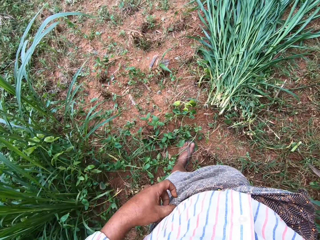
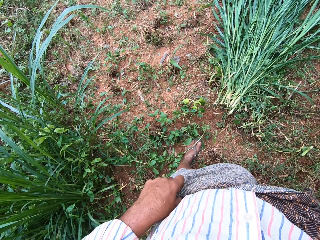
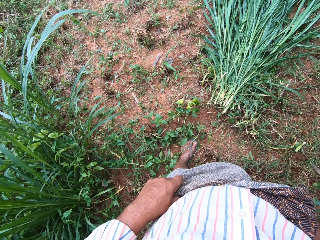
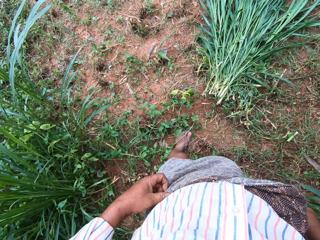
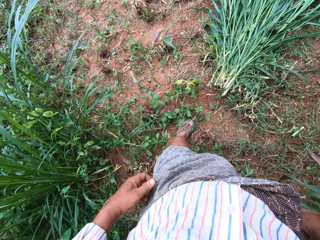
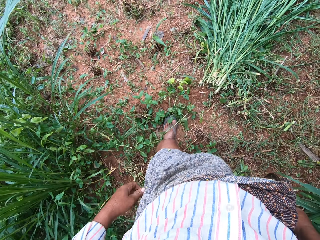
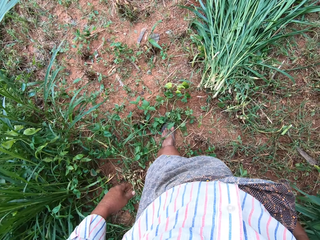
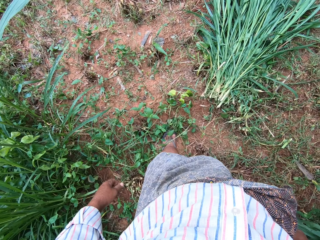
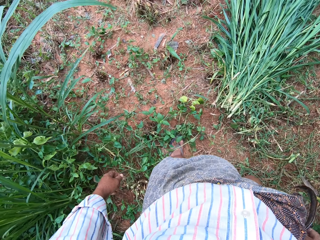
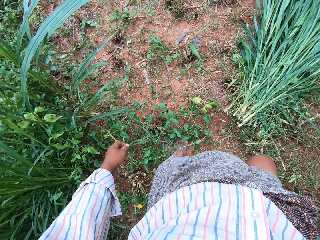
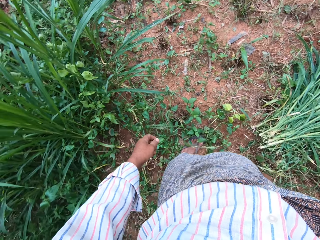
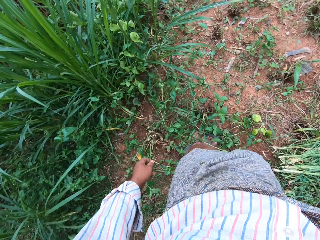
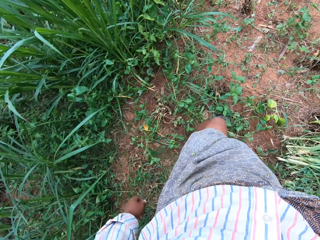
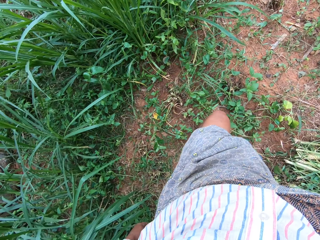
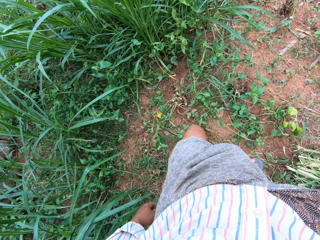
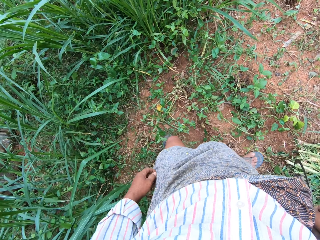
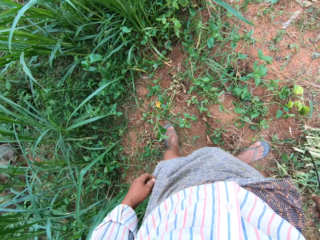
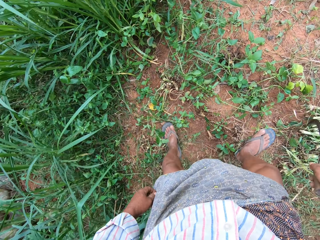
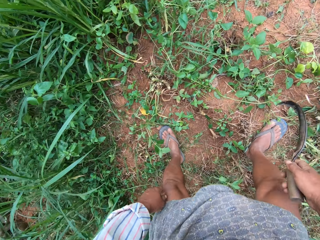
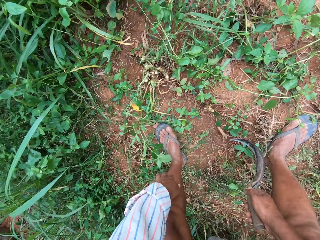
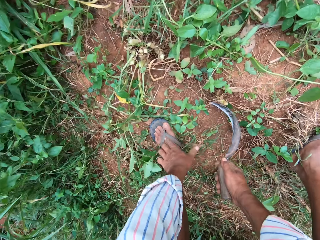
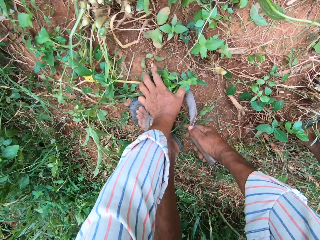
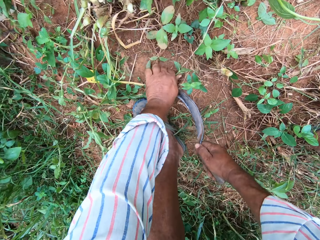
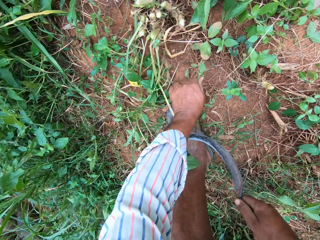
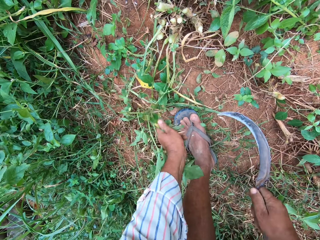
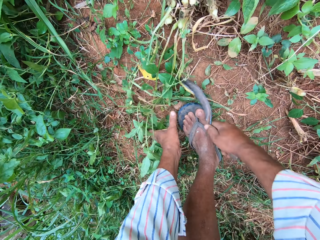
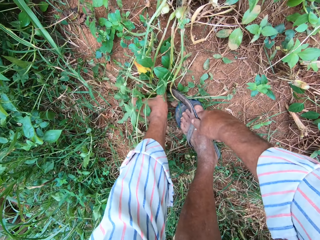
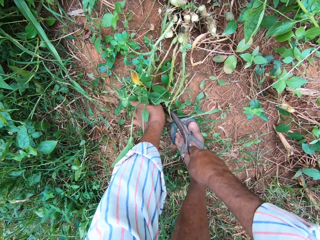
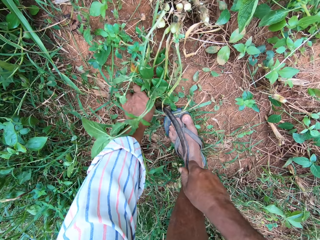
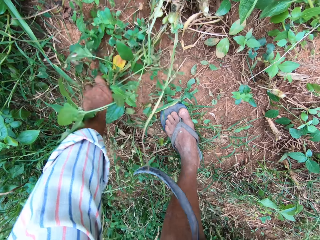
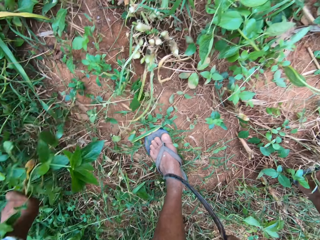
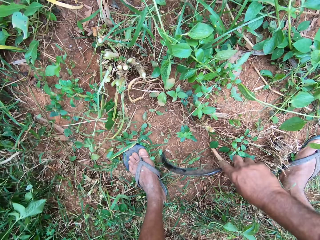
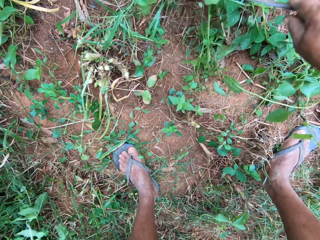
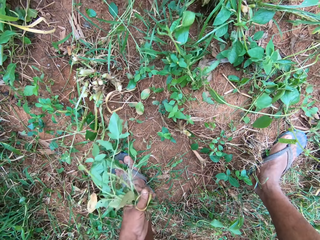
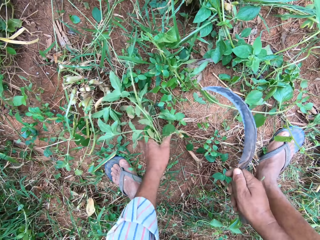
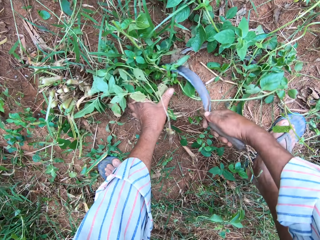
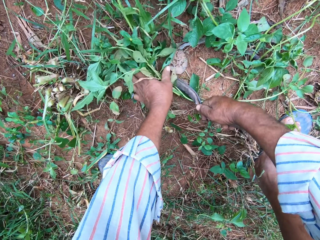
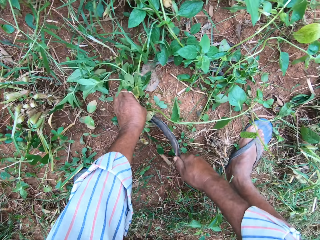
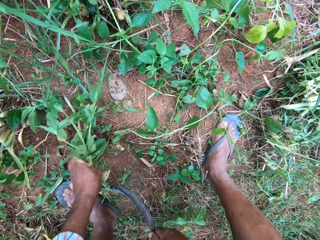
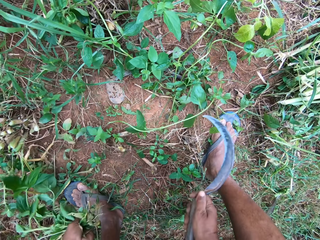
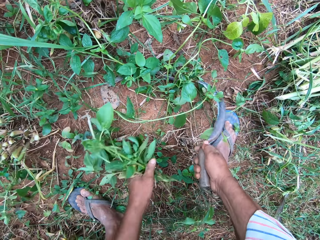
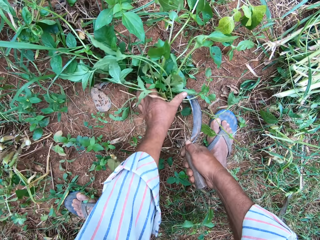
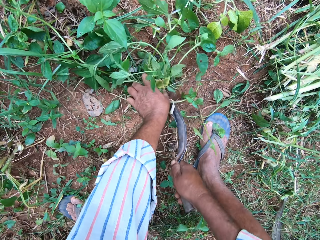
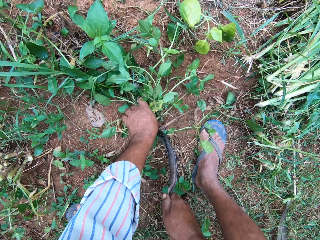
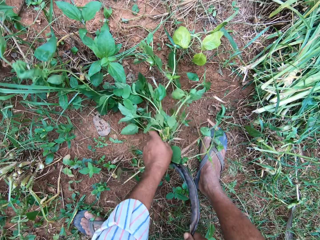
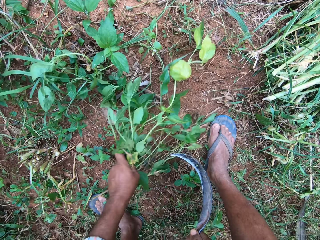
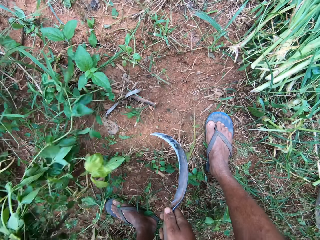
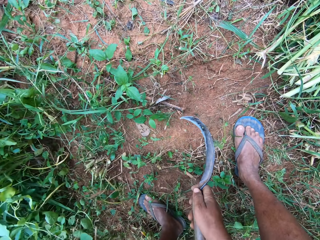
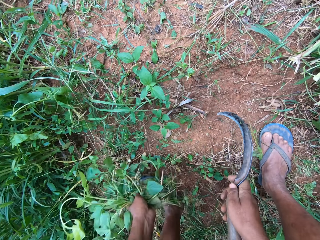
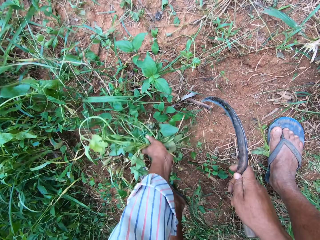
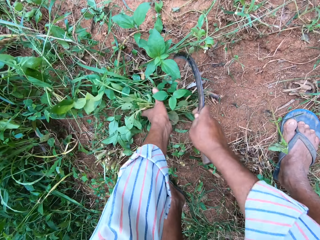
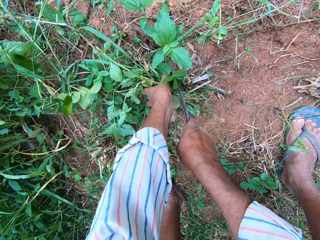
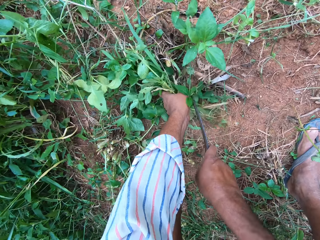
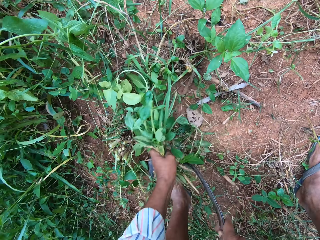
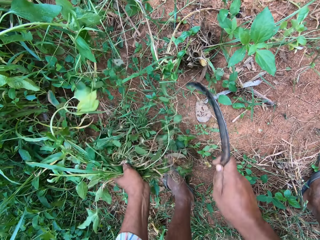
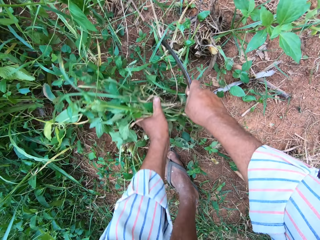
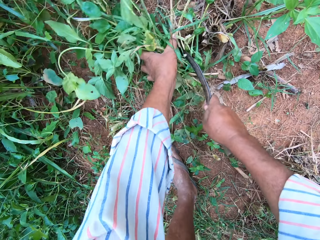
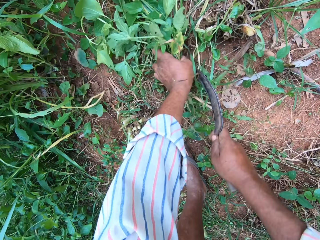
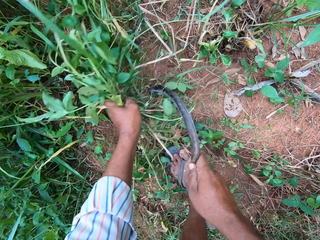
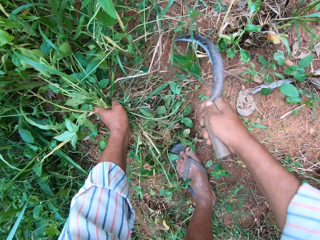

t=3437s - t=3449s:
The camera wearer touches his clothes. He moves a few steps. He cuts the grasses into his hand on the farm with the hand sickle.

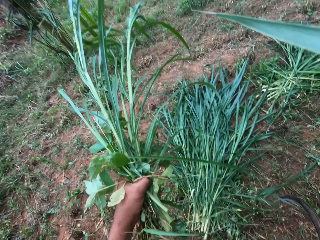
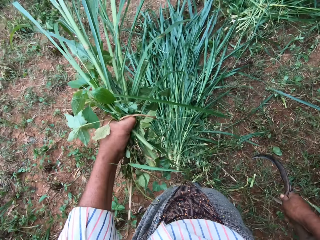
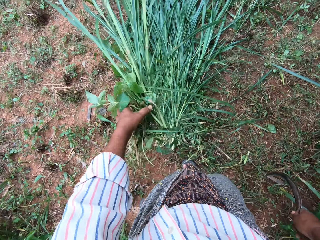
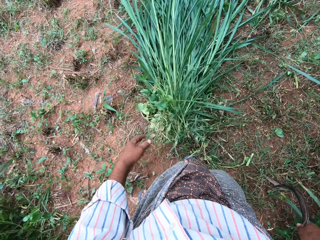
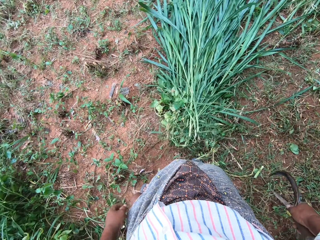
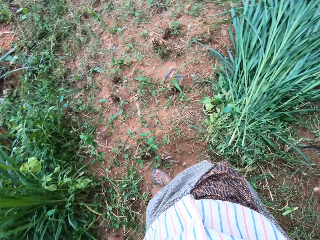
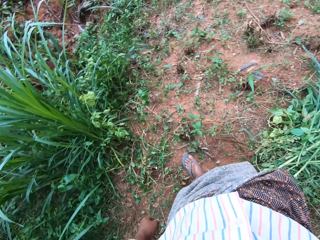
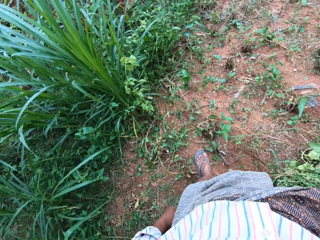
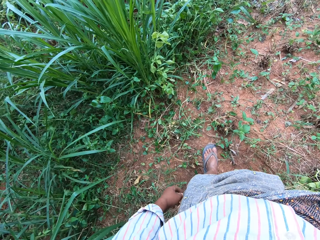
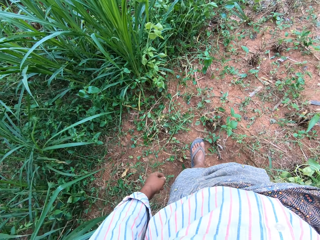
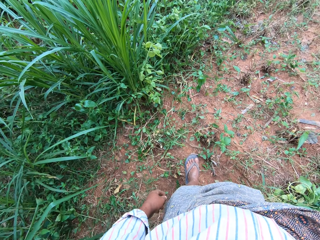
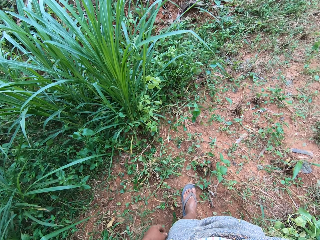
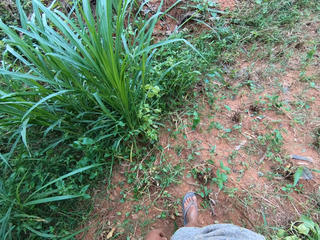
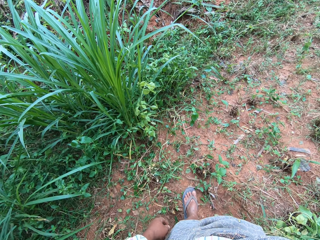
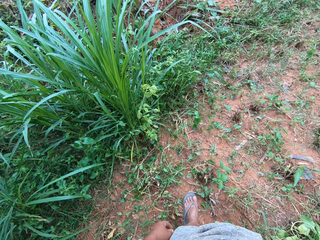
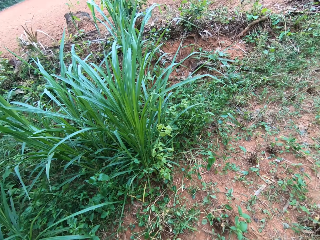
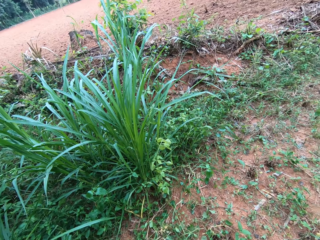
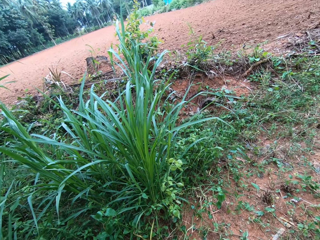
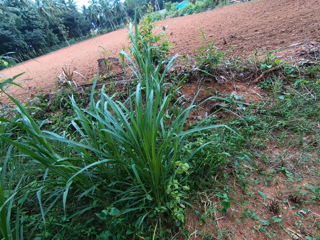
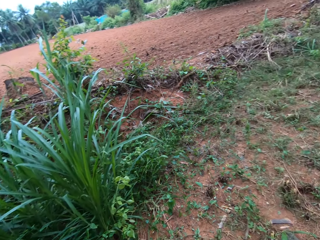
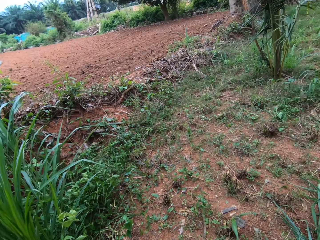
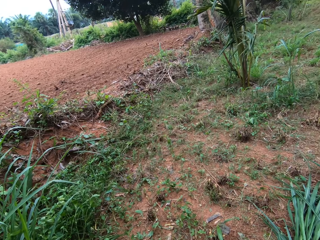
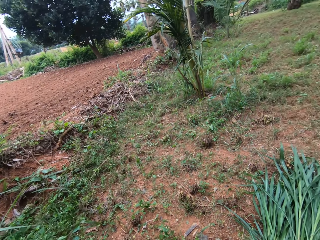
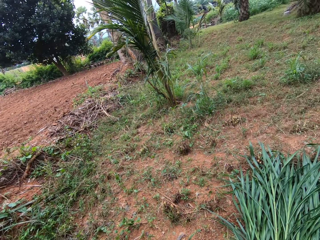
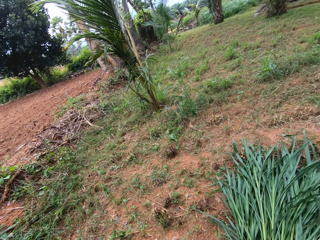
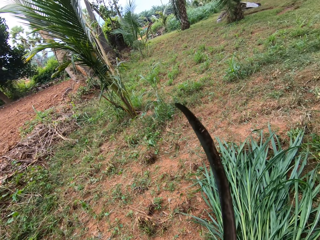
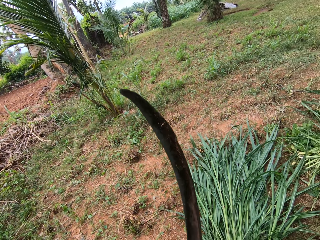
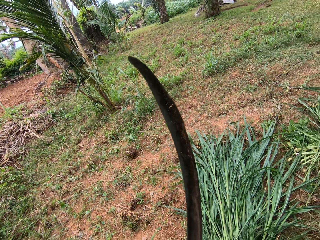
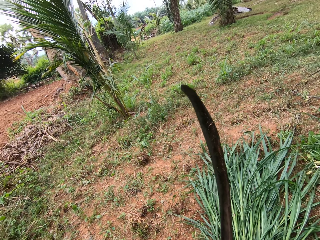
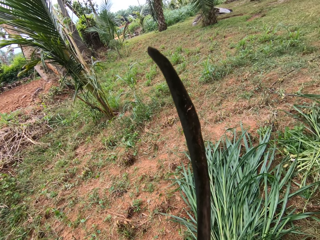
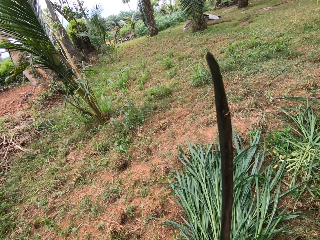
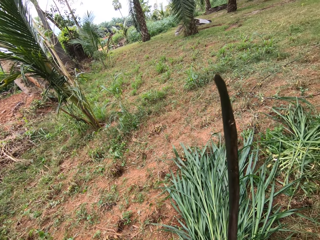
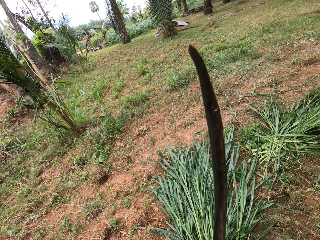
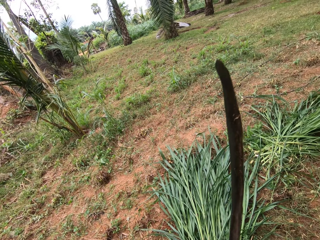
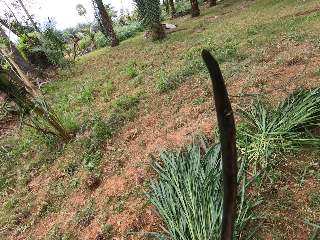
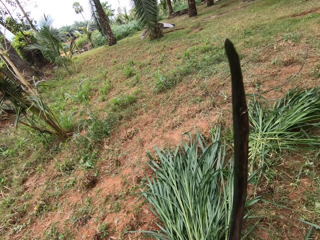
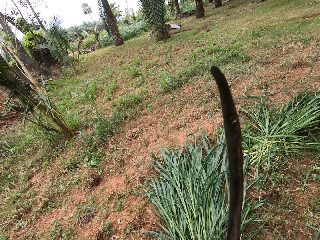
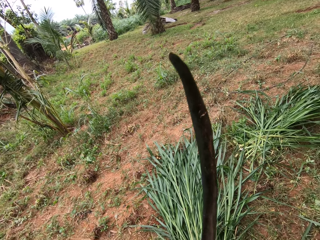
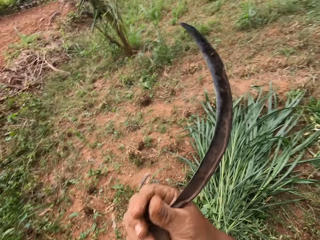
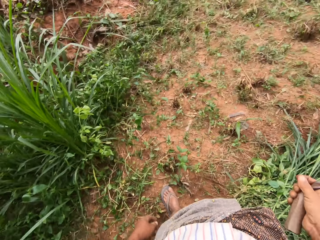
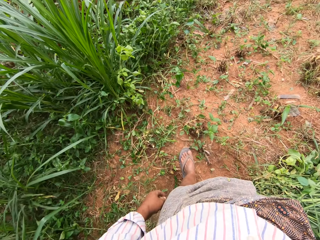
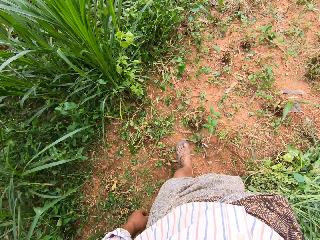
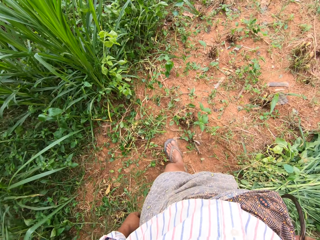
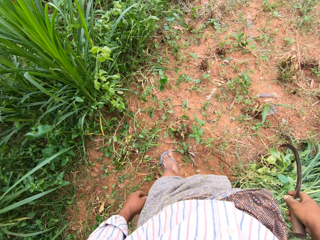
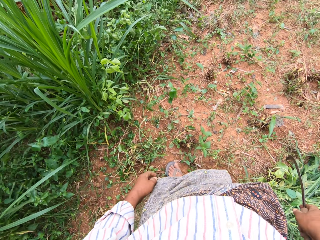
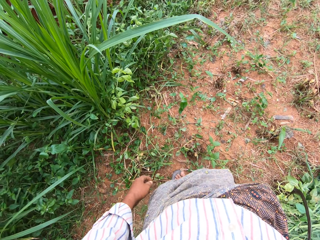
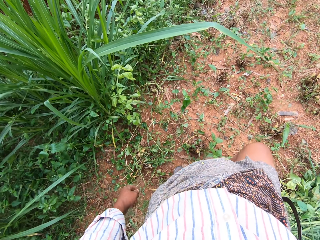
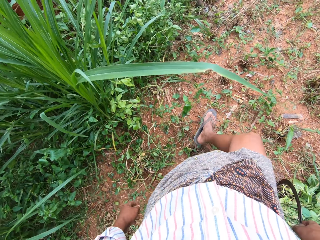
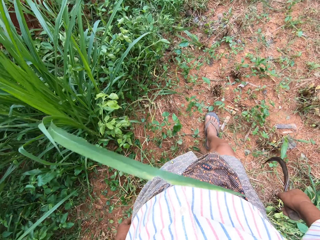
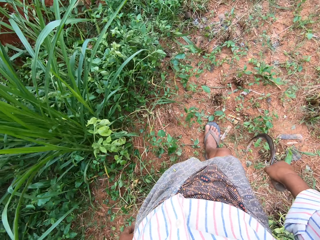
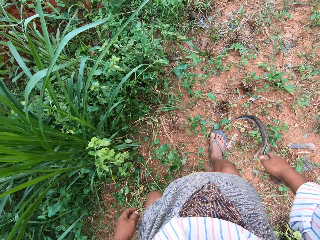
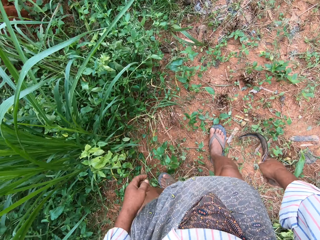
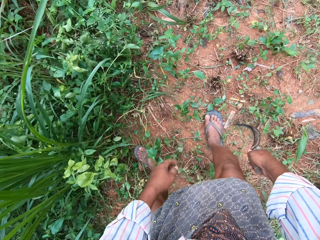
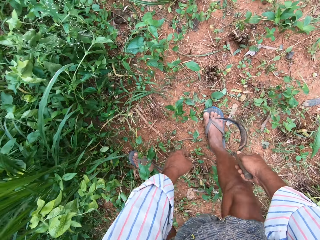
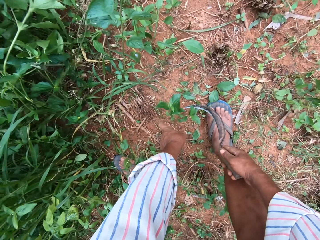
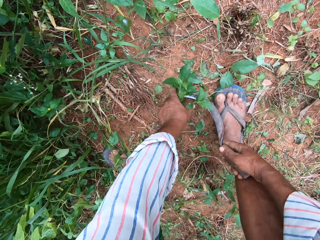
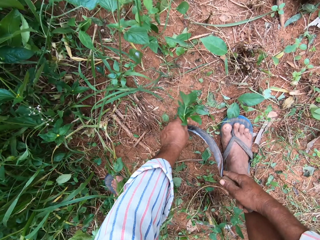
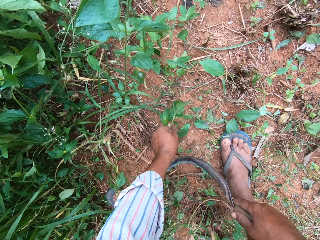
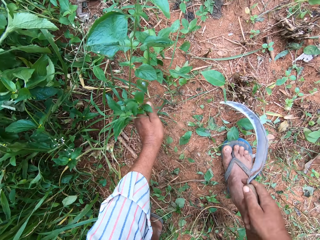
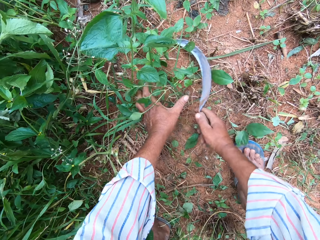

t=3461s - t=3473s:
The camera wearer drops the grasses on the ground with other grasses. He looks around and moves his leg. He cuts the grasses into his hand on the farm with the hand sickle.
